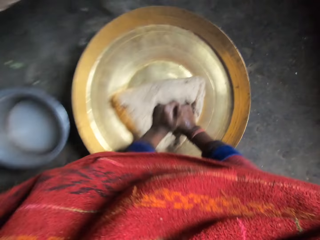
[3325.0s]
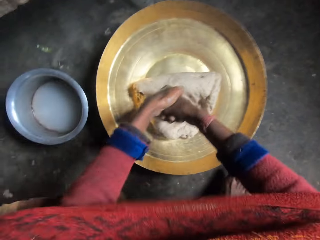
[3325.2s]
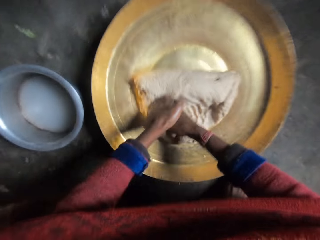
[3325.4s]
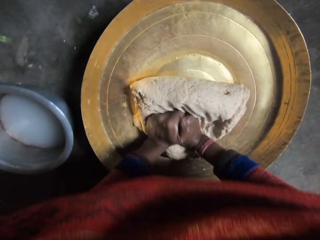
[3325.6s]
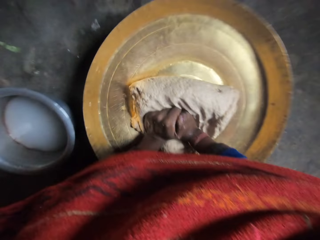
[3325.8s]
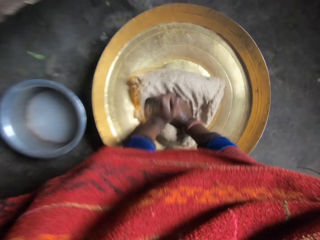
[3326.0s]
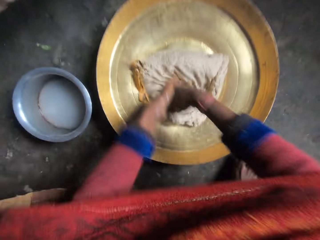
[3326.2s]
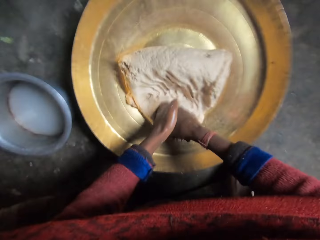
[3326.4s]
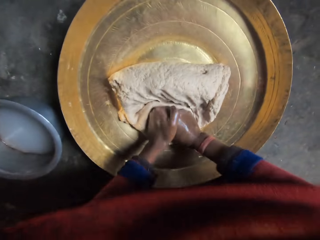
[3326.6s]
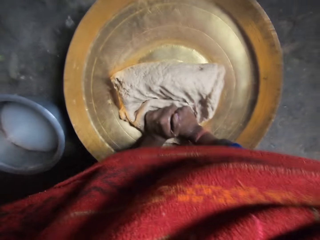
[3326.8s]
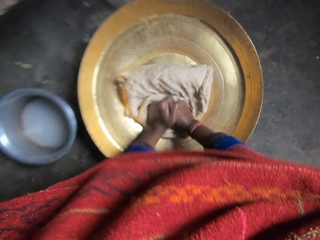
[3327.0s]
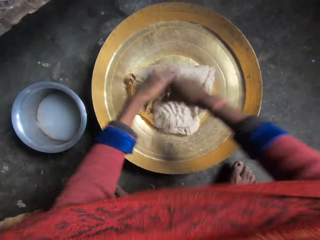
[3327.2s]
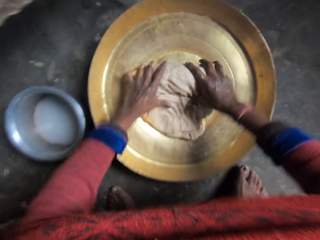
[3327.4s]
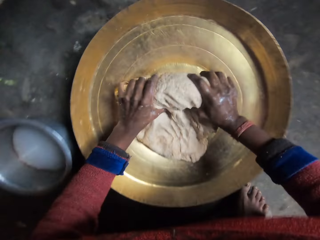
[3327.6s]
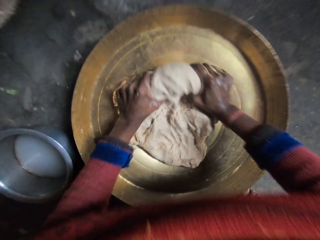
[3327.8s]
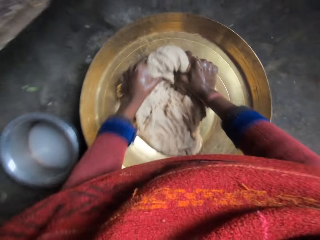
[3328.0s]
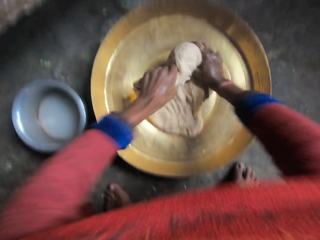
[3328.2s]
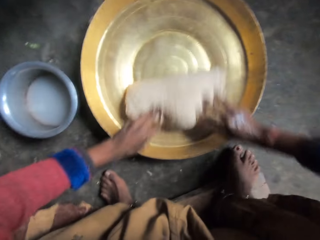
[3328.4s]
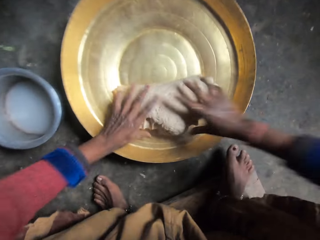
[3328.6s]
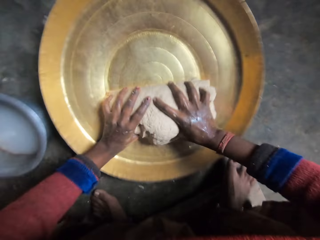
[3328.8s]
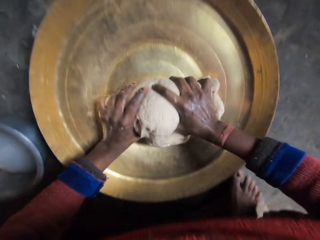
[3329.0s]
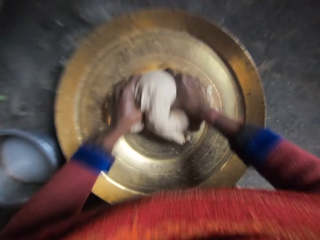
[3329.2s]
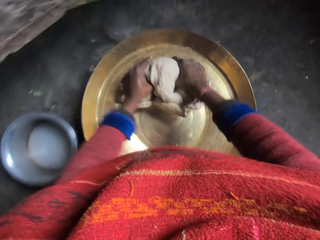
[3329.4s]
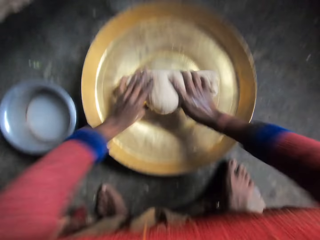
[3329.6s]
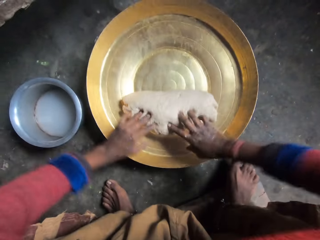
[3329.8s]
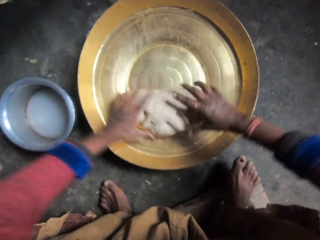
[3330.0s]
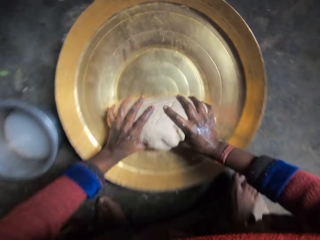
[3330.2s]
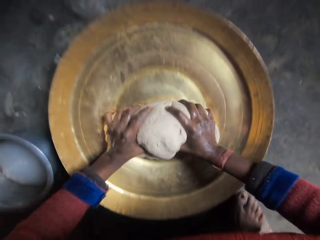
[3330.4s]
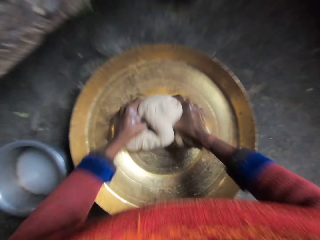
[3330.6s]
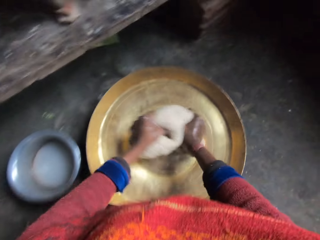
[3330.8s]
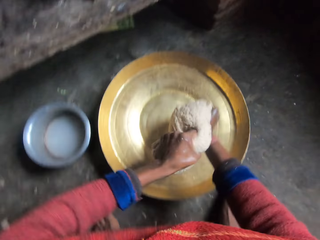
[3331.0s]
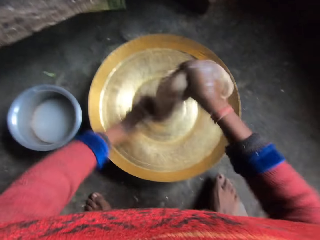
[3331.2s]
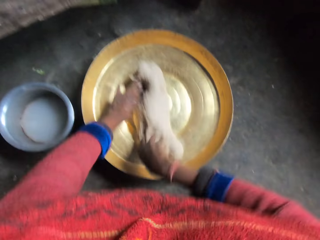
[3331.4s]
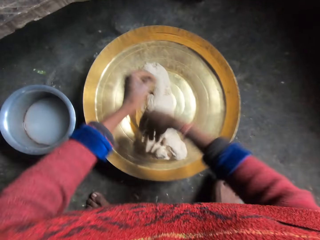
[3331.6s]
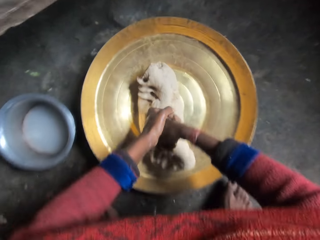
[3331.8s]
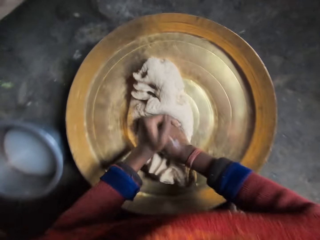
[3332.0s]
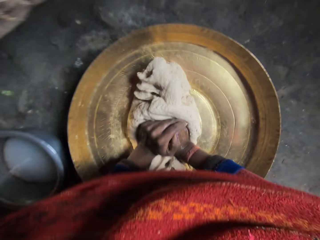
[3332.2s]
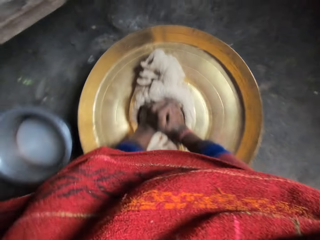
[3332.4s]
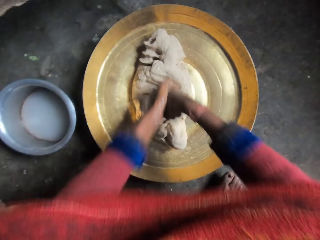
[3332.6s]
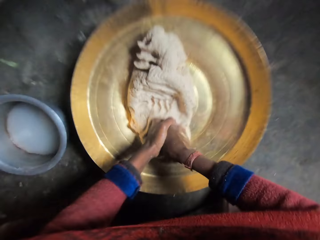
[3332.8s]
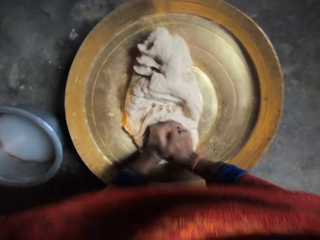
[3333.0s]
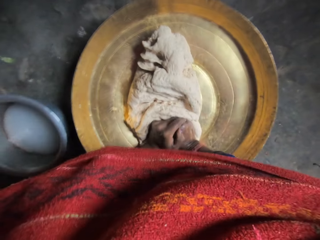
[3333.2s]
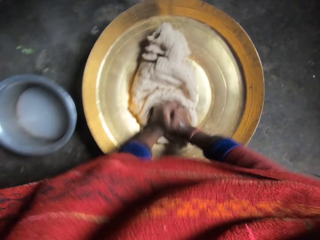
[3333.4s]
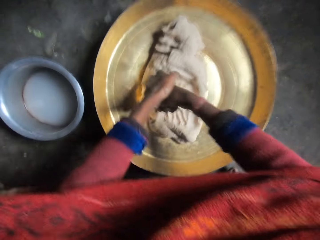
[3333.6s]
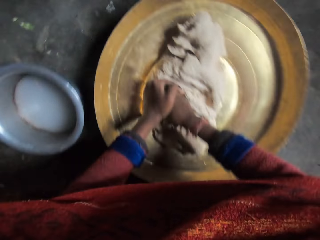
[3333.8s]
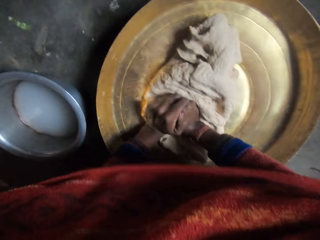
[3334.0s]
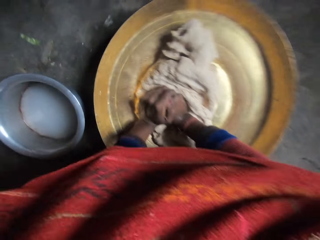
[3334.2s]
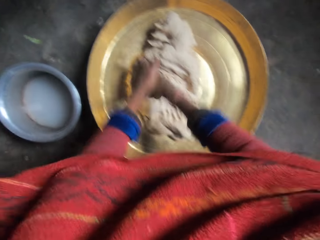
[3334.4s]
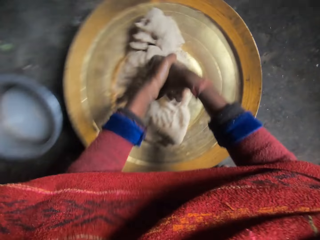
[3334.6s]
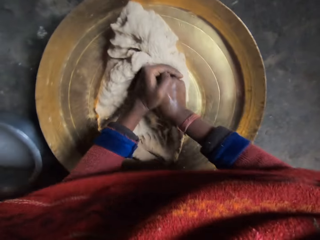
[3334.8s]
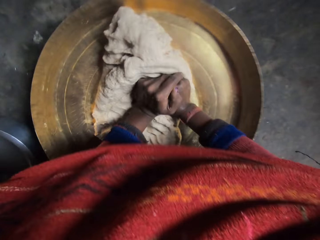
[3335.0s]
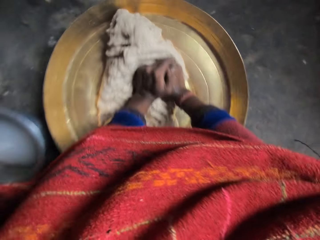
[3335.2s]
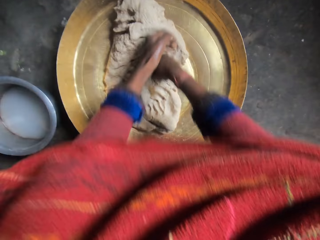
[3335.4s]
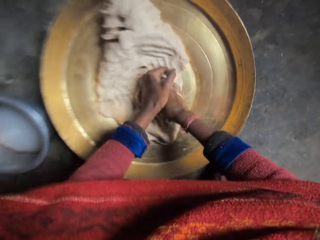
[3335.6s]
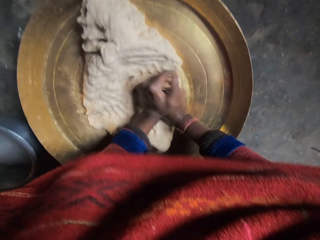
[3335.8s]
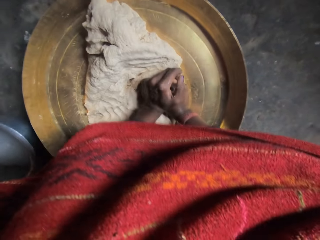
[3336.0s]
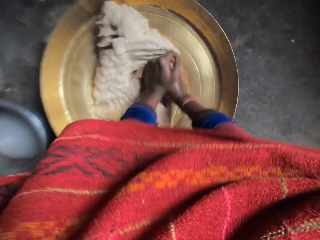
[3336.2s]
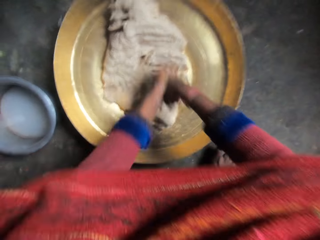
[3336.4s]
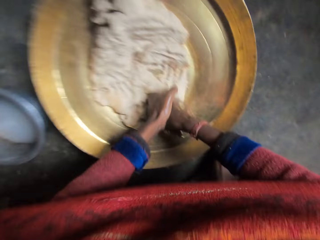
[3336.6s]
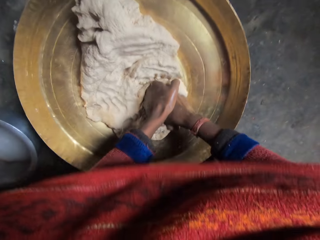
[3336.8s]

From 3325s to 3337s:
The camera wearer presses the dough in the basin with his hands. He holds the dough, flips the dough, rolls the dough, lifts the dough, puts down the dough and presses the dough in the basin with his hands.

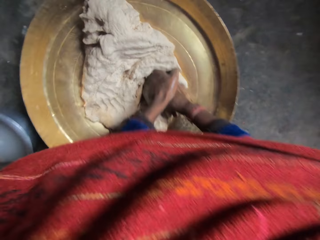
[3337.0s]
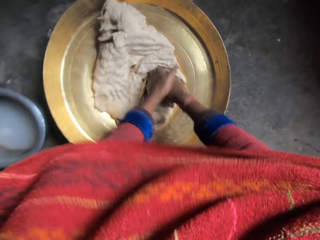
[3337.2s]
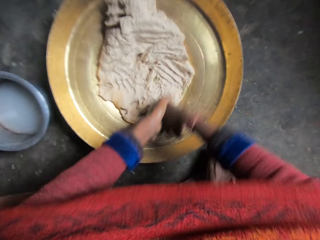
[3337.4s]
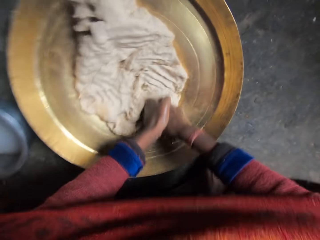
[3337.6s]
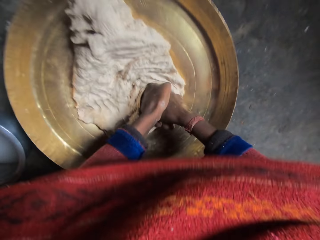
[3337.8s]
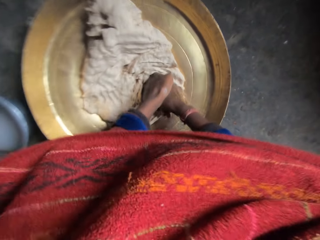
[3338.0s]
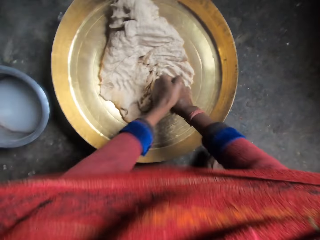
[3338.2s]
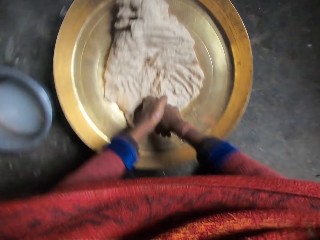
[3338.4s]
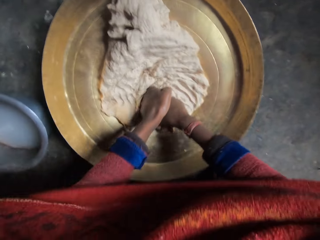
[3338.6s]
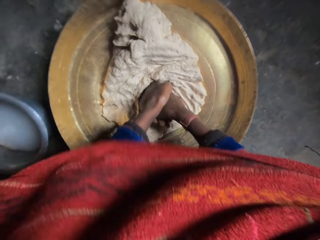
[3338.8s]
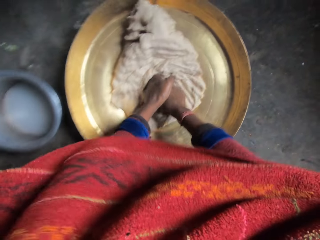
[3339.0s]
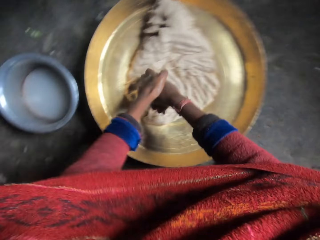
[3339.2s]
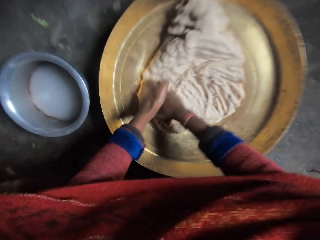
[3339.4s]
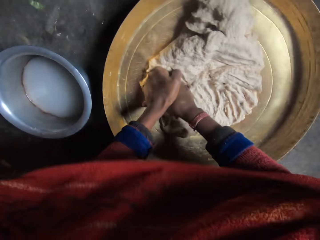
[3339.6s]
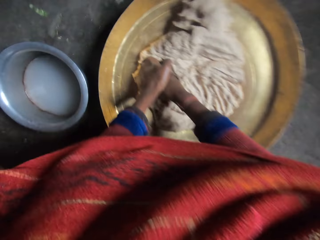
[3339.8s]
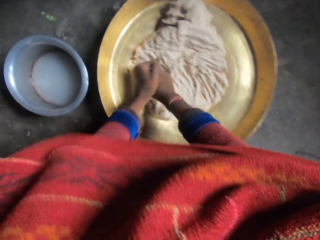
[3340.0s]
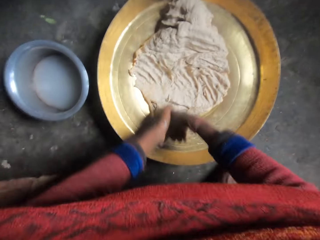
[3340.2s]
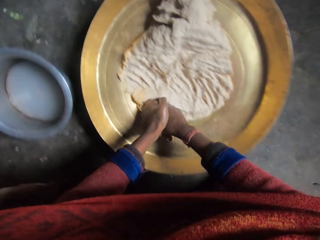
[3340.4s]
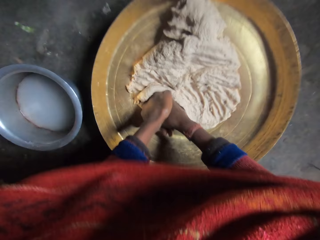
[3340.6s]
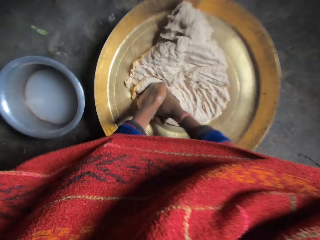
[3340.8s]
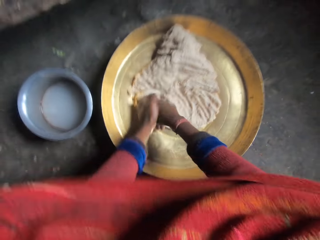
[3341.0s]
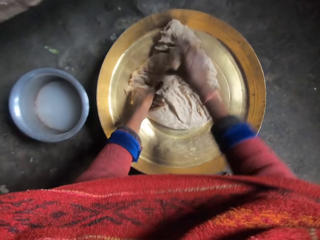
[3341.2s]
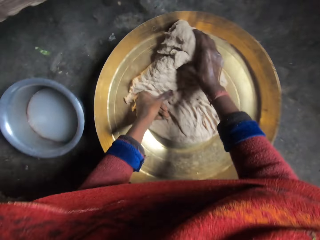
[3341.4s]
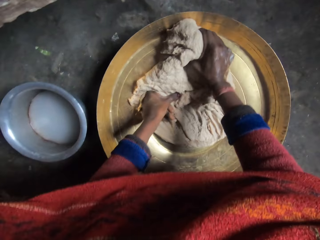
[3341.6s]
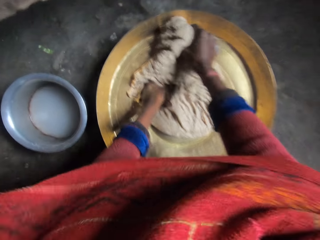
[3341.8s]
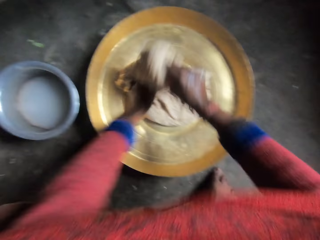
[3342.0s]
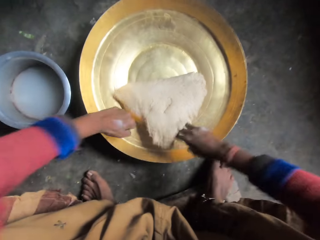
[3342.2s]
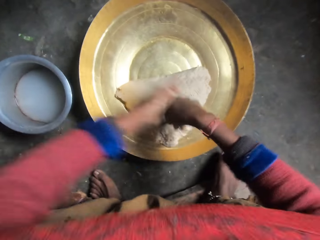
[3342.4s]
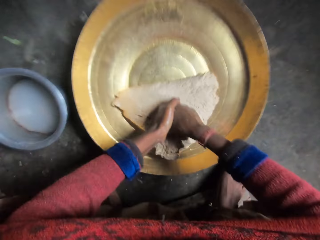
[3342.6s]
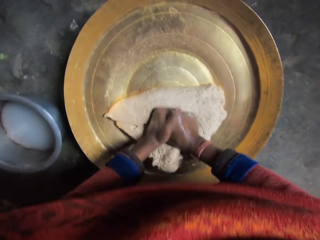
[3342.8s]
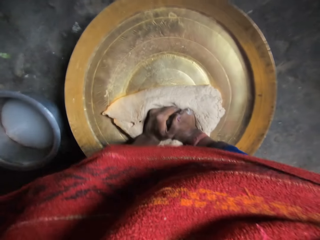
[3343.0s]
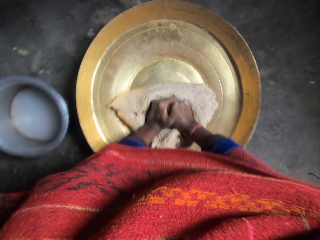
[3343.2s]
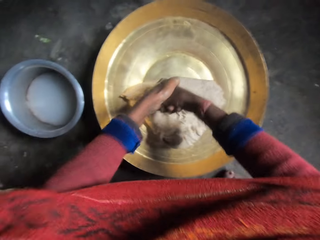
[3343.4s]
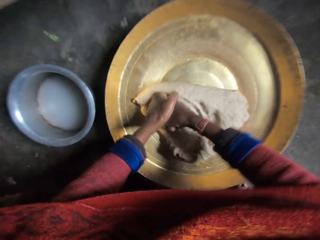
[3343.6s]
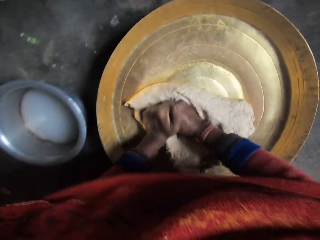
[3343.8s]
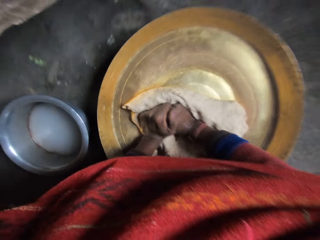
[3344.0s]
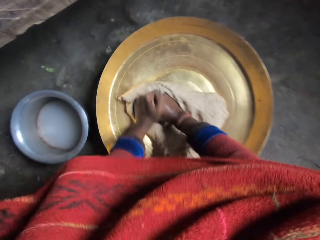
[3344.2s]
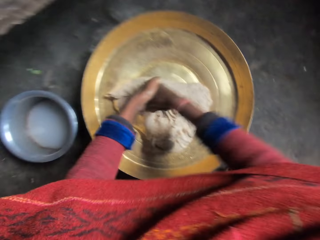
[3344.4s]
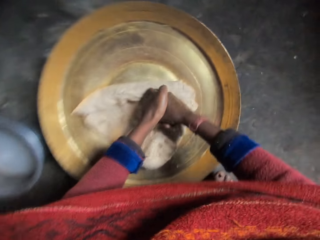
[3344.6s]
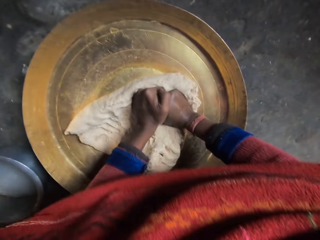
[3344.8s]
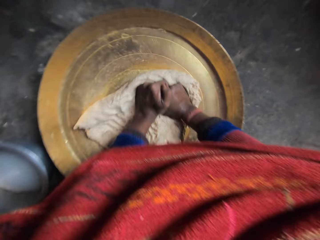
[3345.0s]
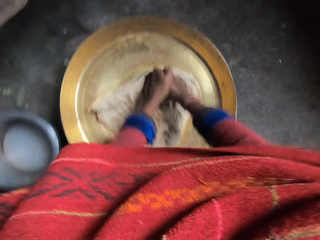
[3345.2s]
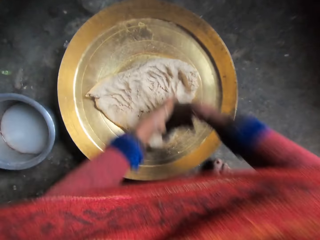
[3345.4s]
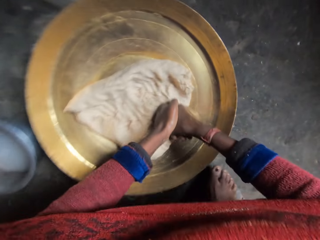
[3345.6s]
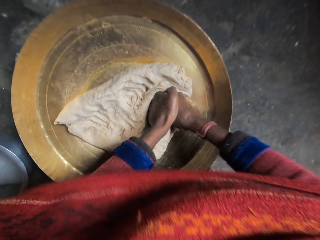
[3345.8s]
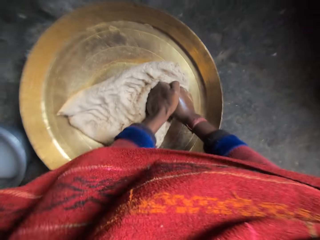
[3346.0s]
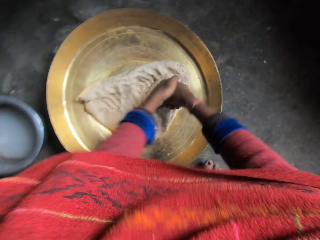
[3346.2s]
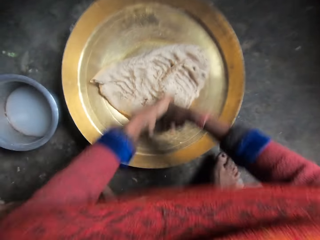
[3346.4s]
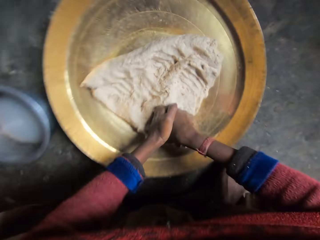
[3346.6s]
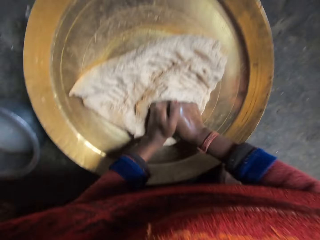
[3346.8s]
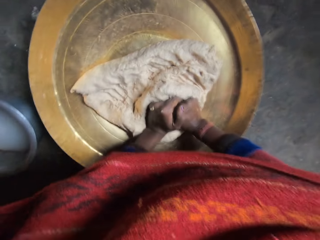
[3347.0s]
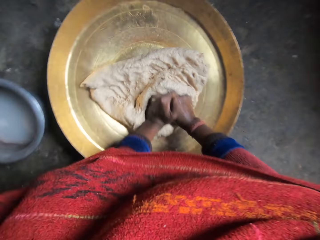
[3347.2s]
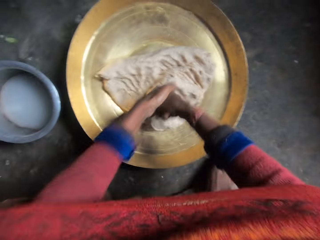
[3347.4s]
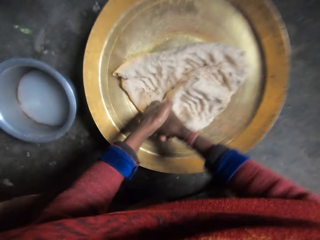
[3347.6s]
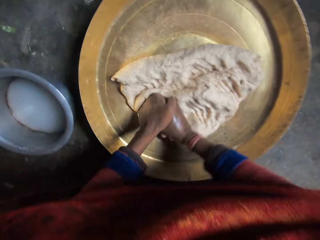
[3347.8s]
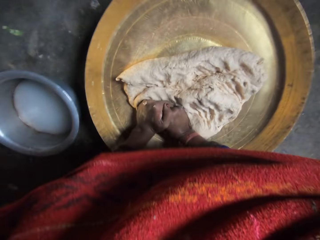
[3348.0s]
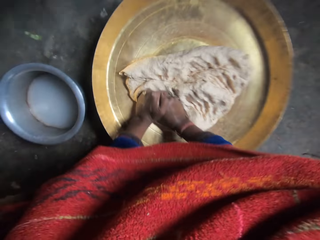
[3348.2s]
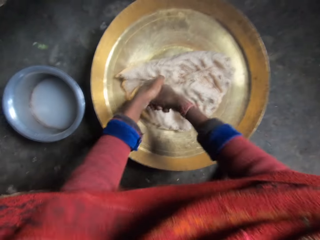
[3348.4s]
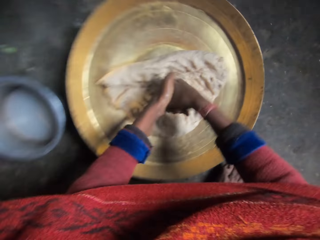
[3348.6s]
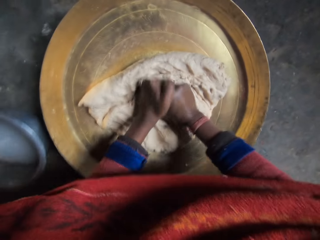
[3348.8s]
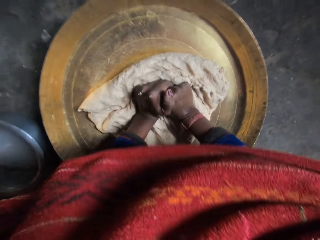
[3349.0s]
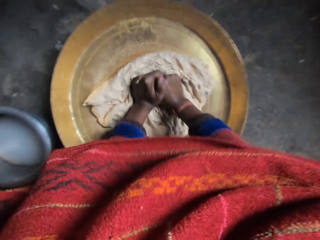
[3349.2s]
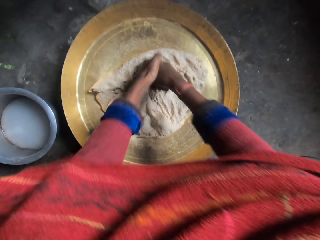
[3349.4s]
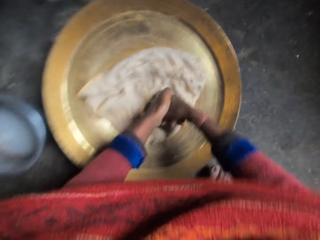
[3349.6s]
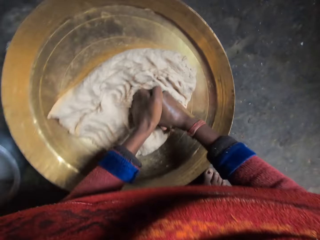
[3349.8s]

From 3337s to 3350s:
The camera wearer flips the dough. He presses the dough in the basin with his hands.
